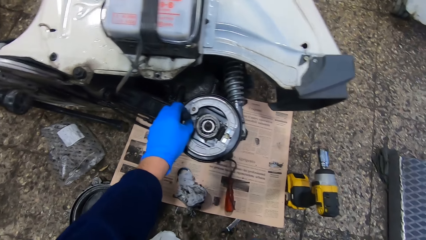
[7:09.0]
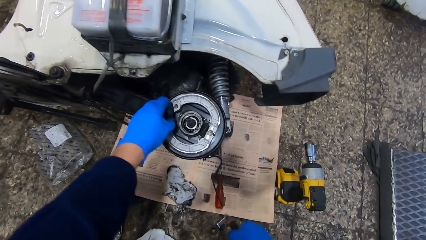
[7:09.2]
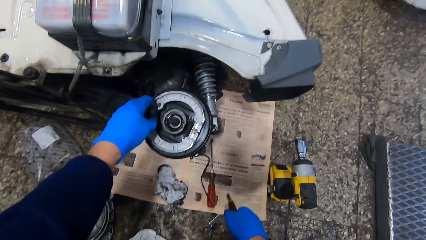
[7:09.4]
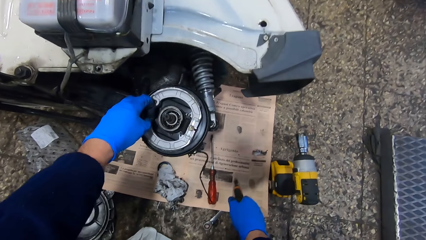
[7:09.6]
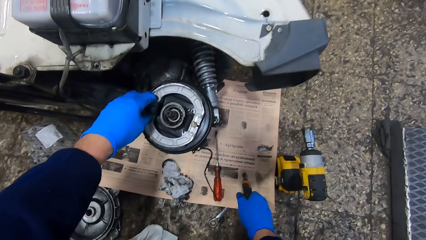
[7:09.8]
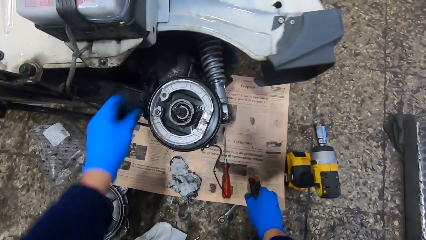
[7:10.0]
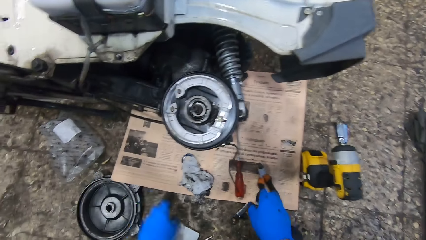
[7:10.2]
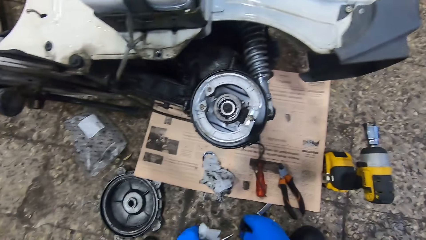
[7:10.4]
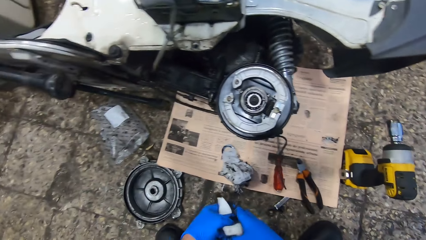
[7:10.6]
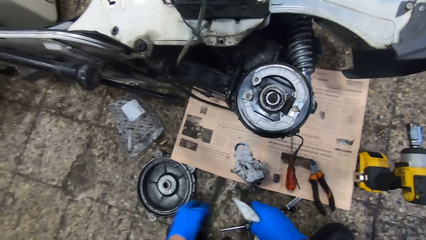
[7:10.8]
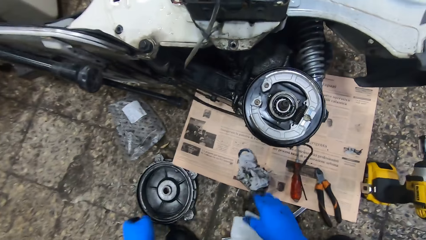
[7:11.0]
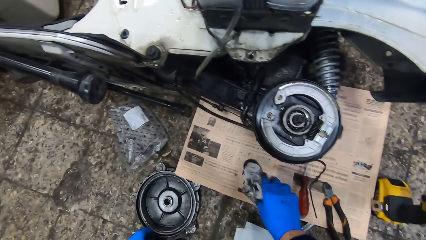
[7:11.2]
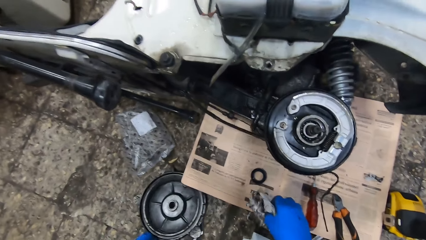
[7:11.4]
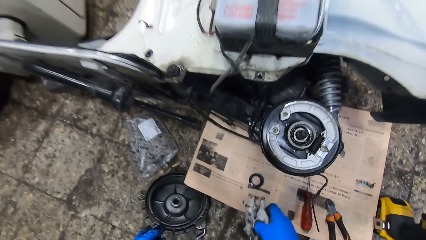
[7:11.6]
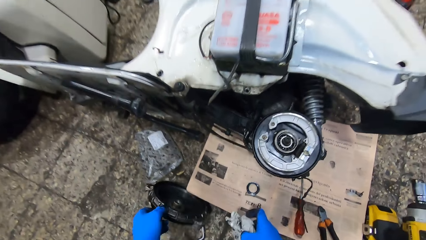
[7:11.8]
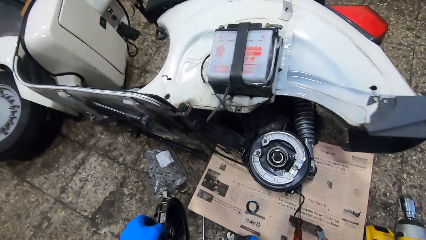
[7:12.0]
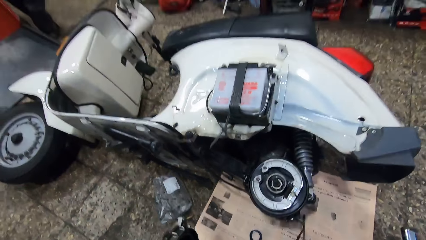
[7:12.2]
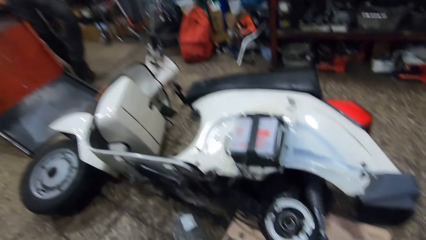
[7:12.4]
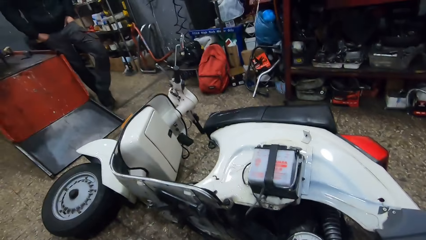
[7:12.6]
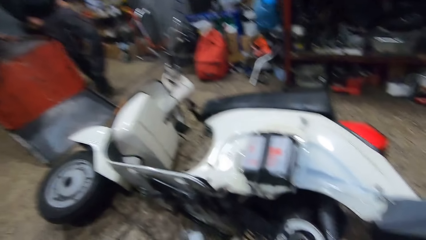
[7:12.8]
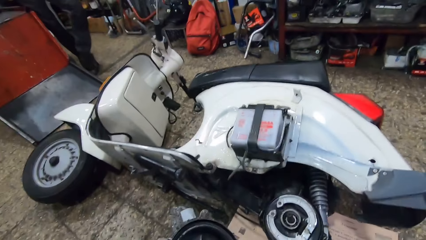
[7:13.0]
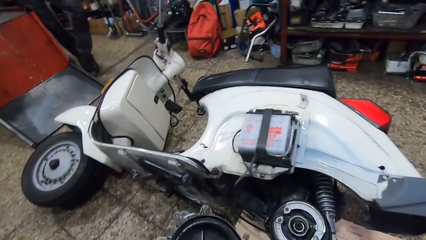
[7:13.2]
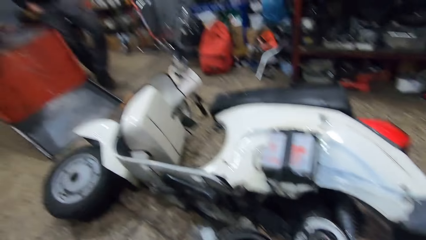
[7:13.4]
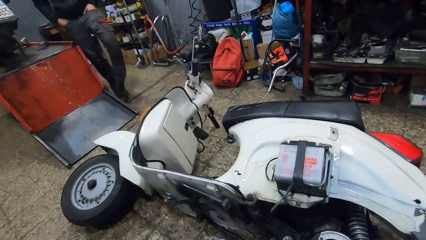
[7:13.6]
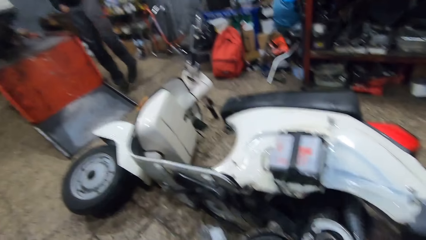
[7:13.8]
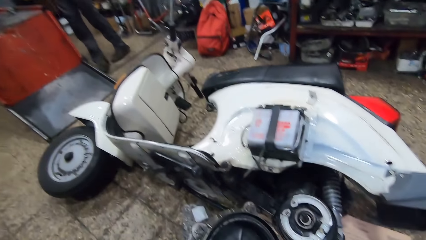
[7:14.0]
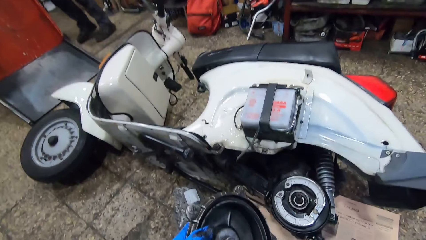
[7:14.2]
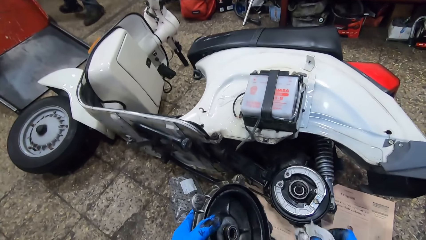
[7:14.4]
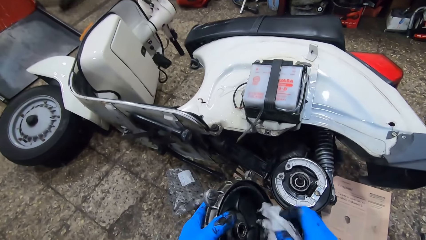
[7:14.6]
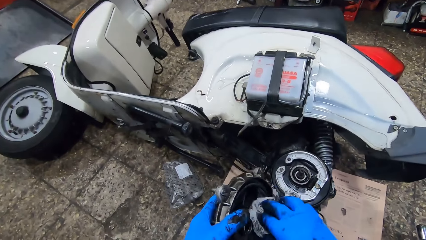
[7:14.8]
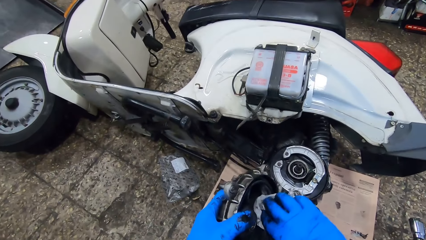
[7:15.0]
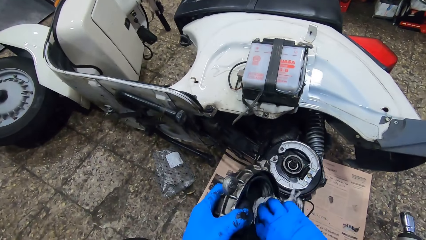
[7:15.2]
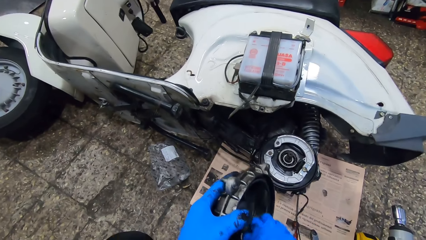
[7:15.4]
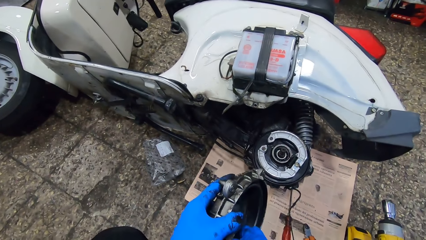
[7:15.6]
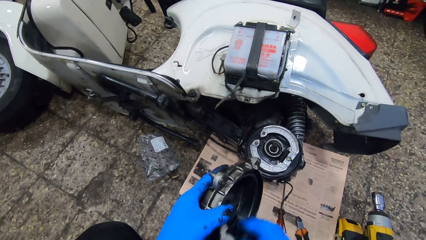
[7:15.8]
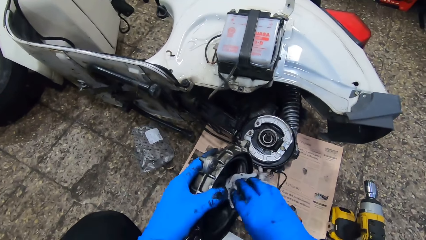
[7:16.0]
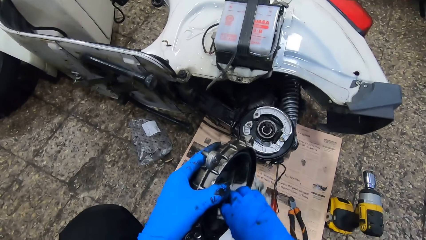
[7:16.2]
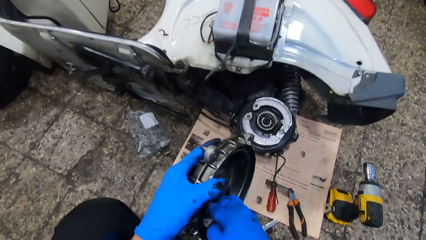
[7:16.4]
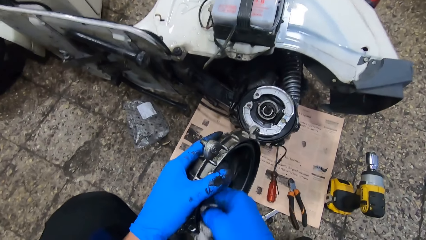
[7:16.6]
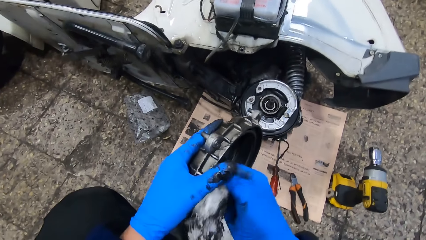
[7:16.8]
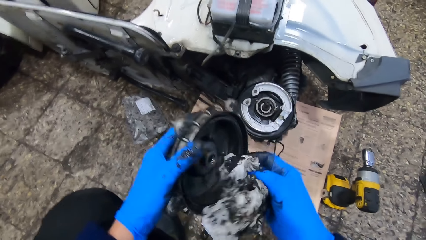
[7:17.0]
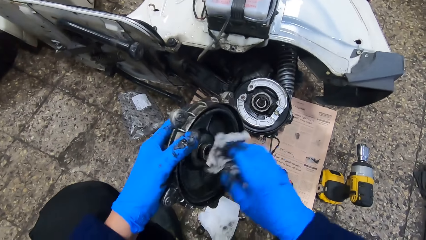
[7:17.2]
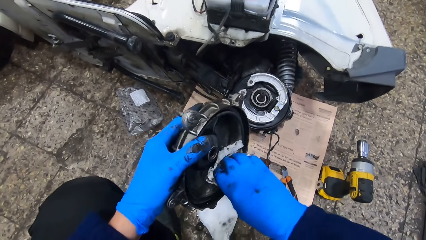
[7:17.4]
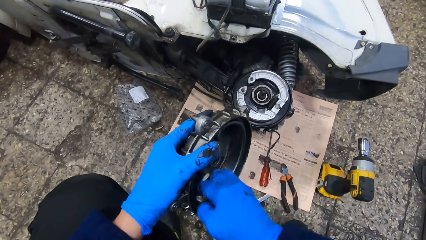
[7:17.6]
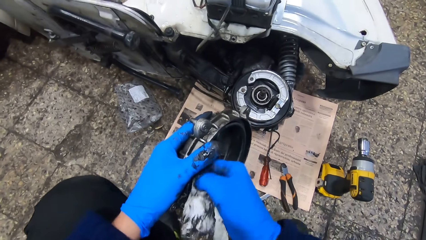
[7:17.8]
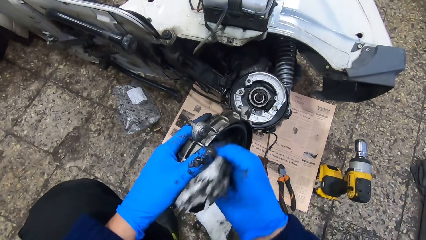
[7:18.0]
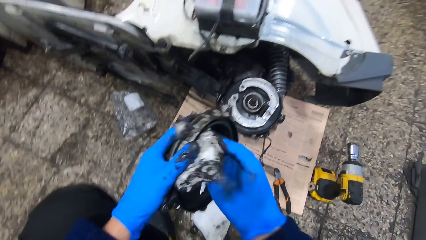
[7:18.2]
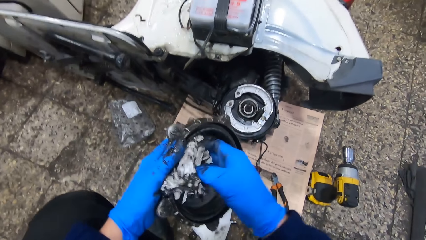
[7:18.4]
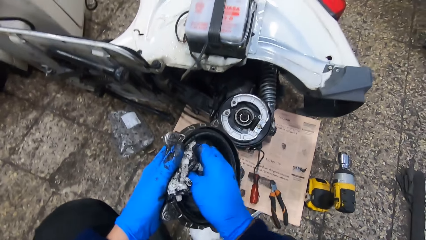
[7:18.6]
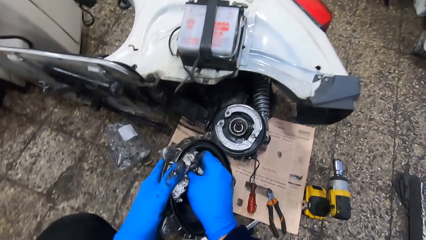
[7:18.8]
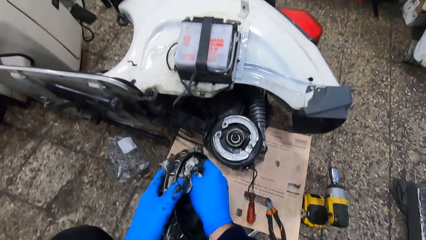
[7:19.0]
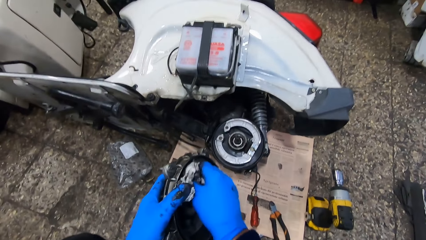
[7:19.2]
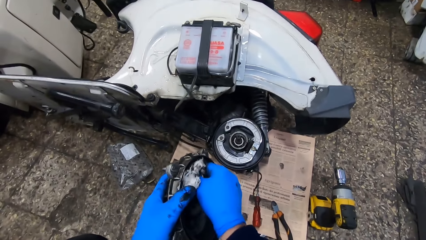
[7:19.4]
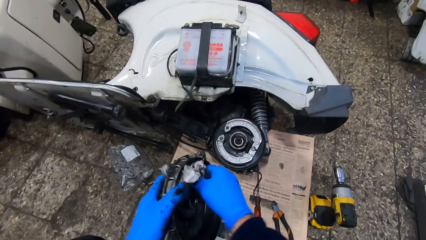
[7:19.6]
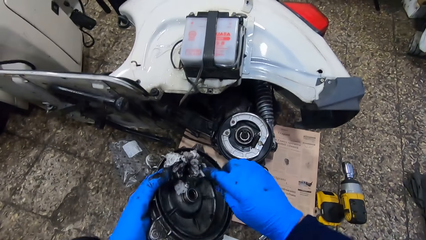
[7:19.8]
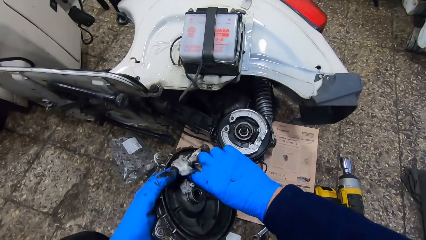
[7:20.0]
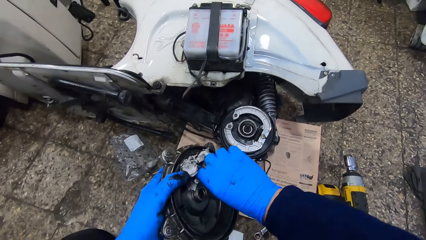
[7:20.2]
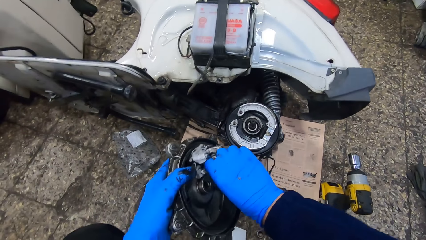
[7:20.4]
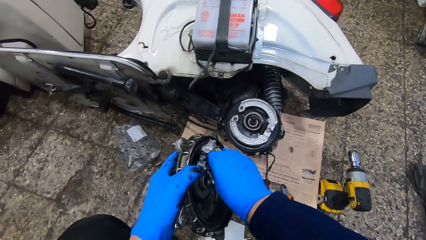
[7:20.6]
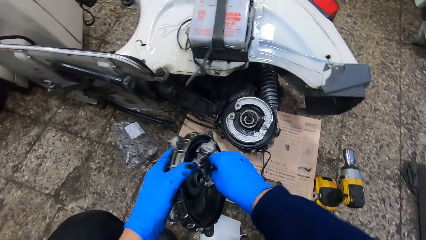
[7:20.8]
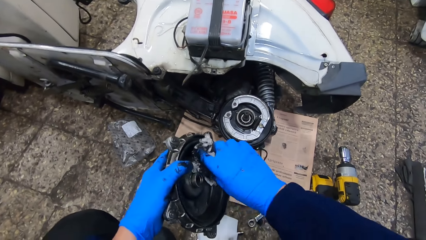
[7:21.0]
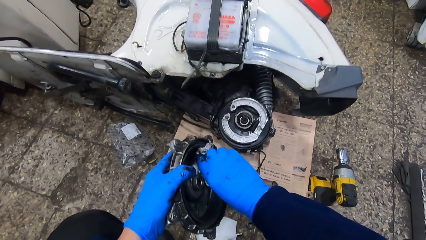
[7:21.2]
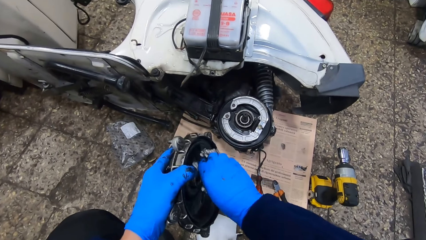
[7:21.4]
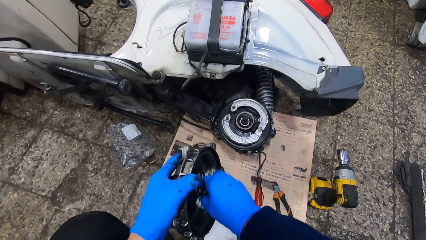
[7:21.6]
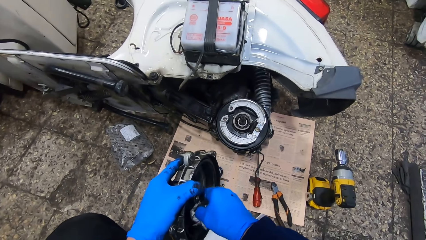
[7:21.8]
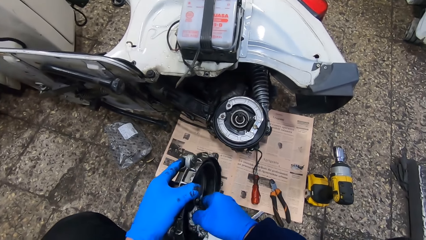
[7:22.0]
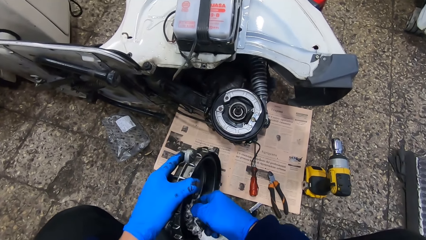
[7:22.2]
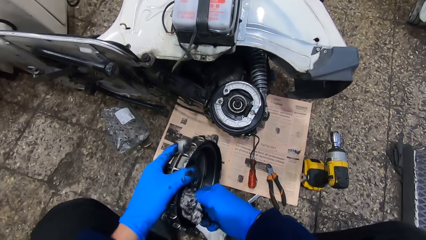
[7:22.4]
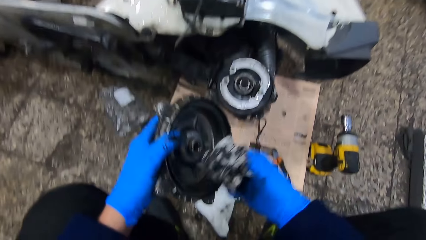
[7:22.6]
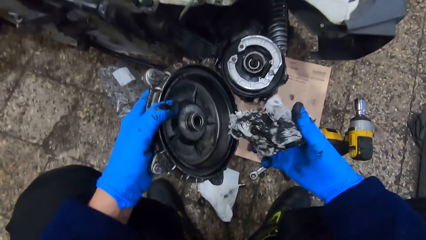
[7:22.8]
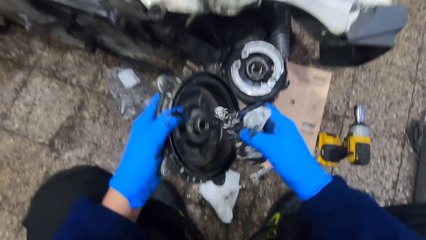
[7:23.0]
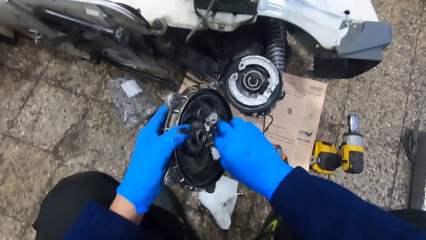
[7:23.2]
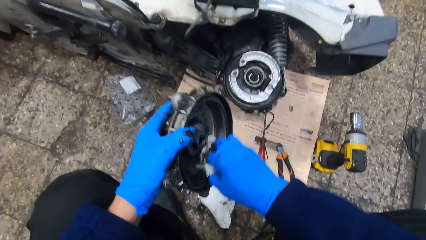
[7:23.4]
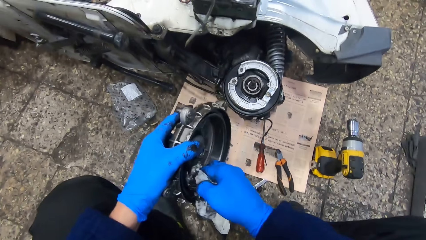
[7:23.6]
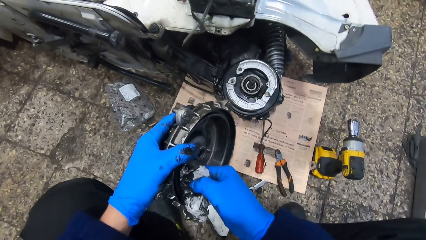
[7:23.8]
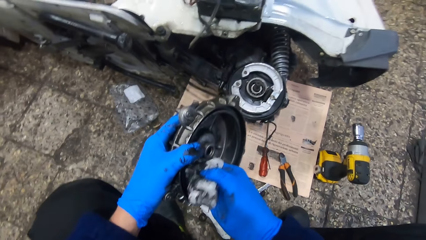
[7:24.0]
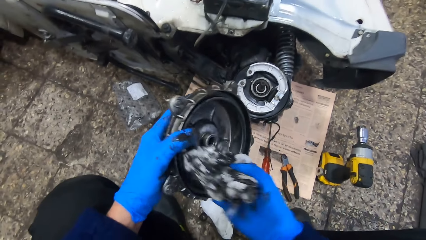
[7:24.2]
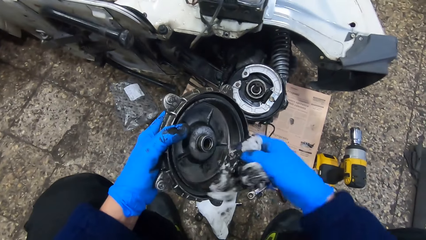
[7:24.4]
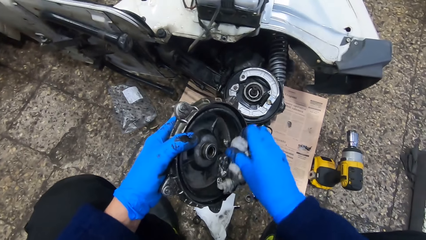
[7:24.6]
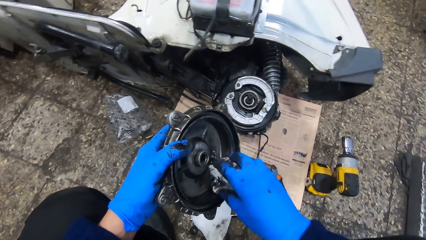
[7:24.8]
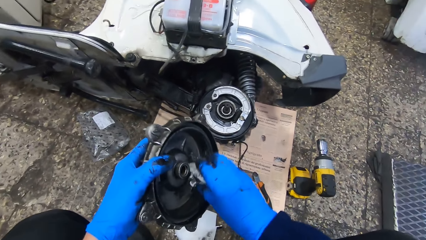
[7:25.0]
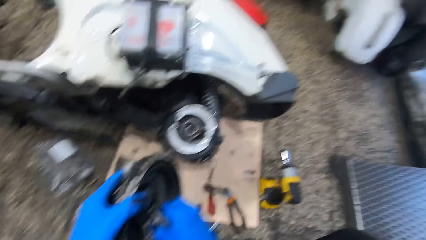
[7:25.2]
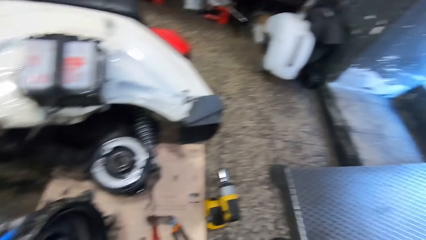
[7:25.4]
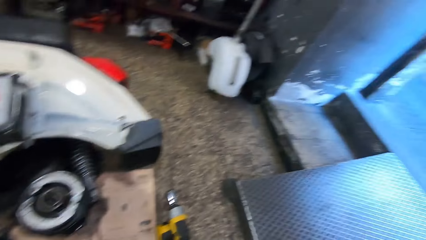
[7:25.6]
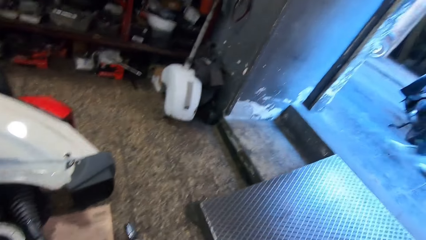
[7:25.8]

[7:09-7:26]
The camera wearer hits the screw. He tightens the screw with his hand. He drops the pliers on the newspaper. He drops a tissue on the floor with his right hand. He holds the piece of material. He picks the tissue with his right hand. He picks a rim cover or brake drum from the floor with his left hand. He holds the brake drum. He wipes the rim cover with the tissue with his right hand.
